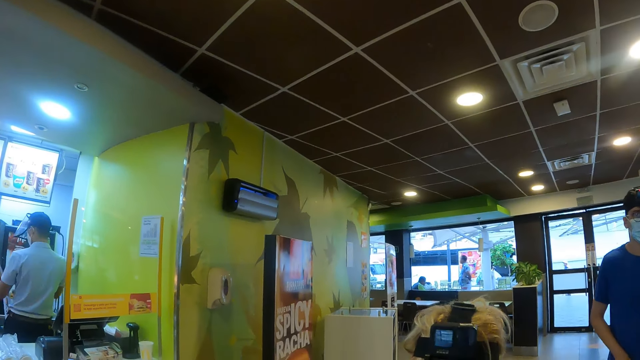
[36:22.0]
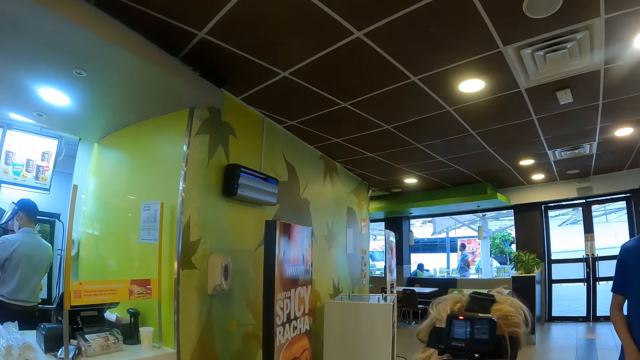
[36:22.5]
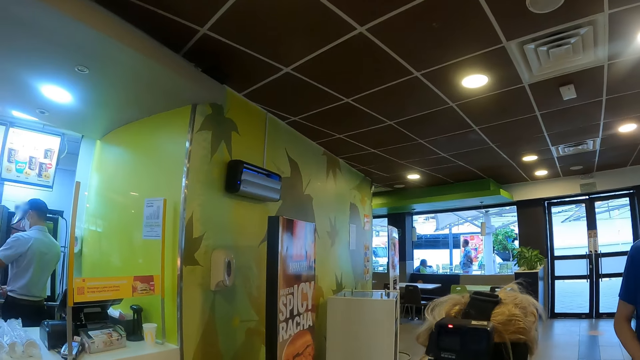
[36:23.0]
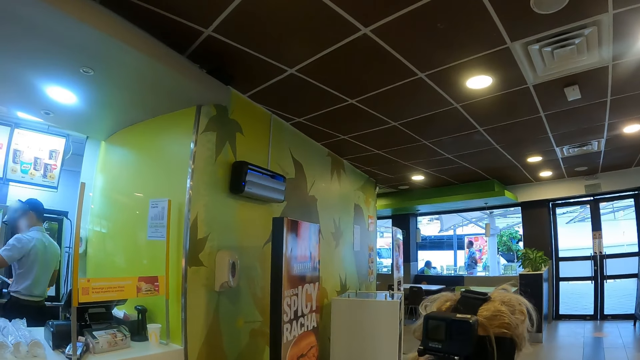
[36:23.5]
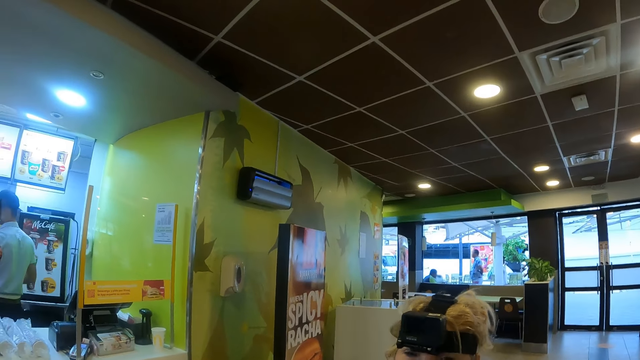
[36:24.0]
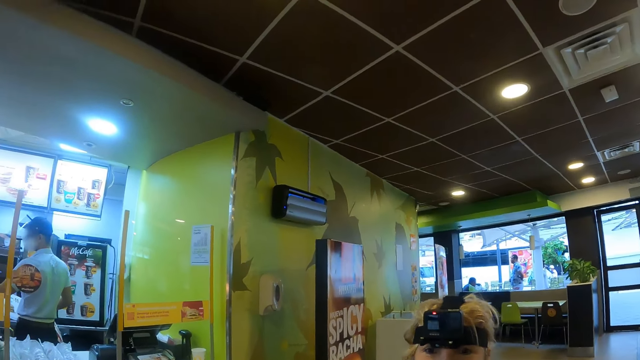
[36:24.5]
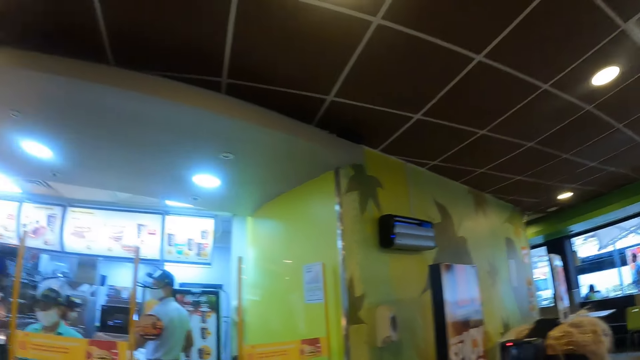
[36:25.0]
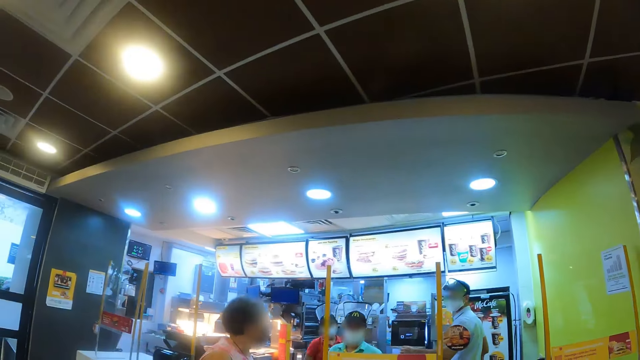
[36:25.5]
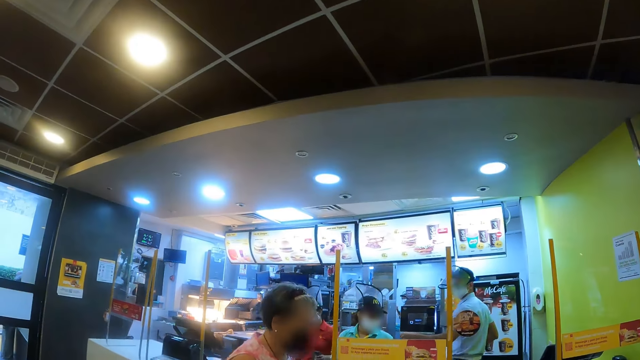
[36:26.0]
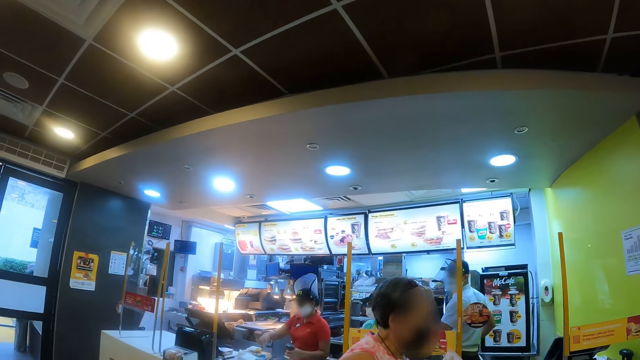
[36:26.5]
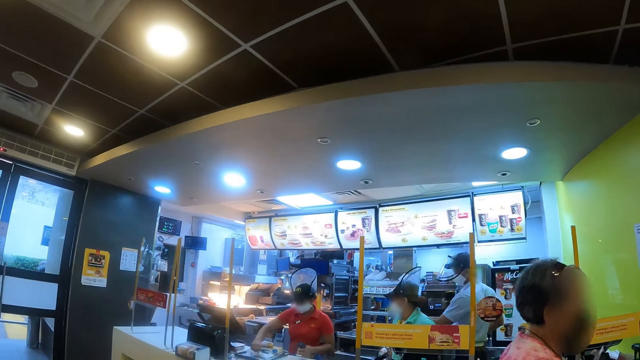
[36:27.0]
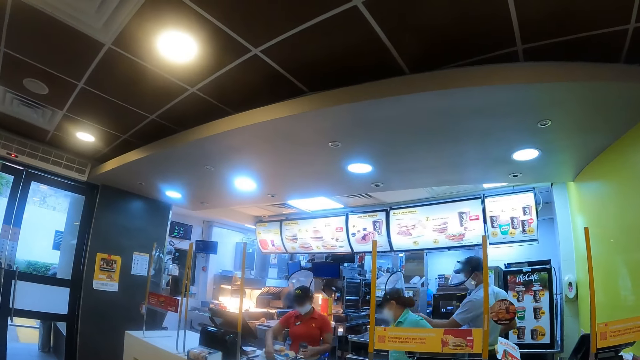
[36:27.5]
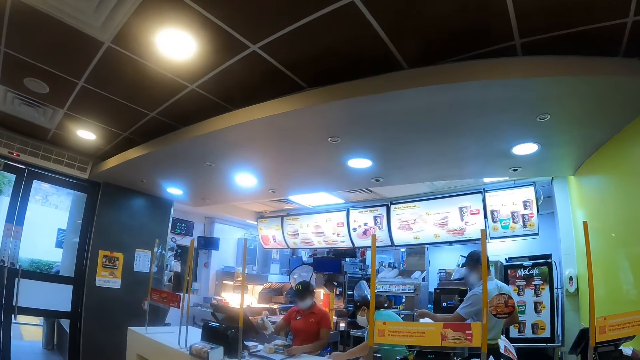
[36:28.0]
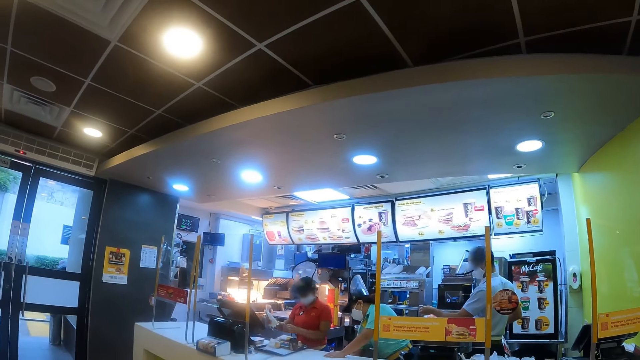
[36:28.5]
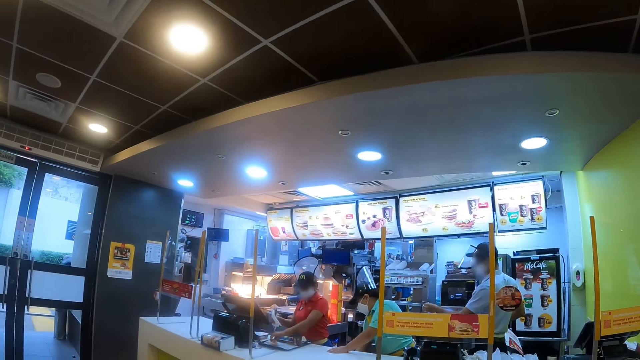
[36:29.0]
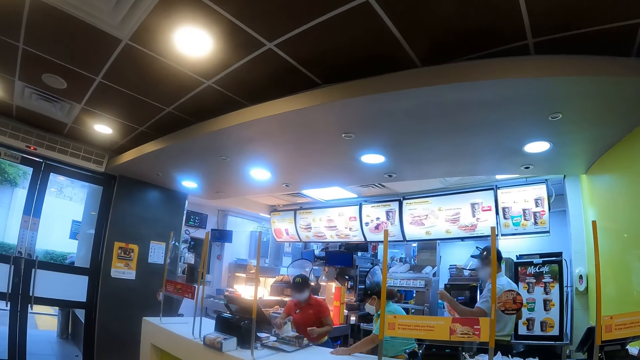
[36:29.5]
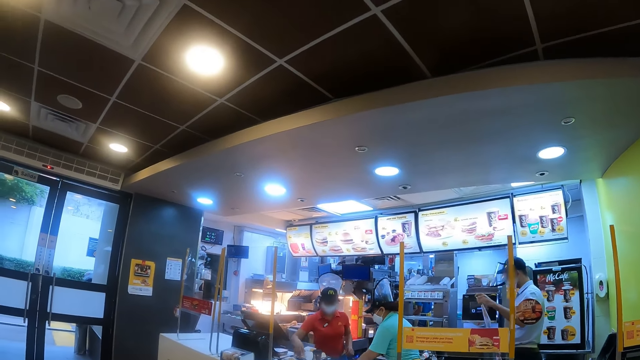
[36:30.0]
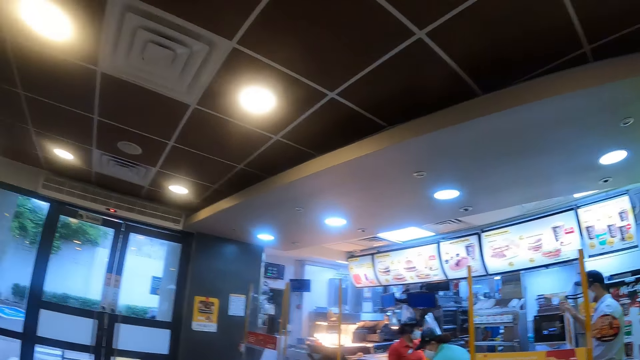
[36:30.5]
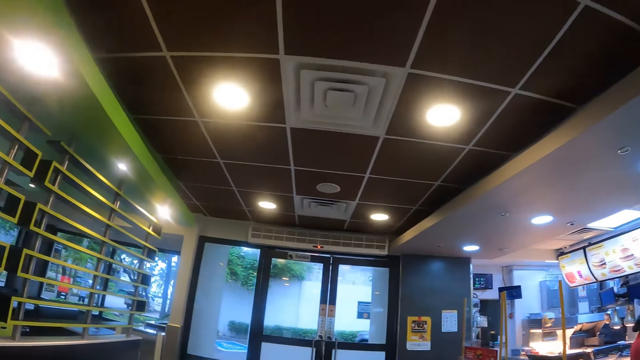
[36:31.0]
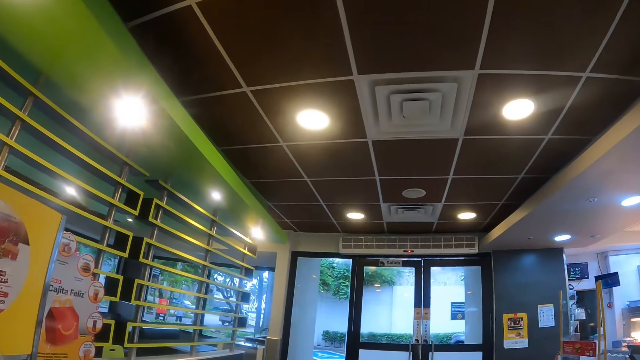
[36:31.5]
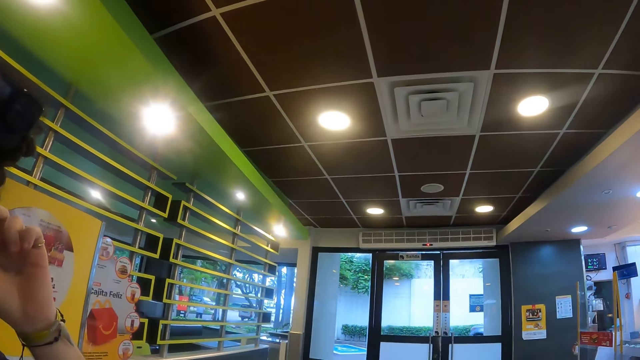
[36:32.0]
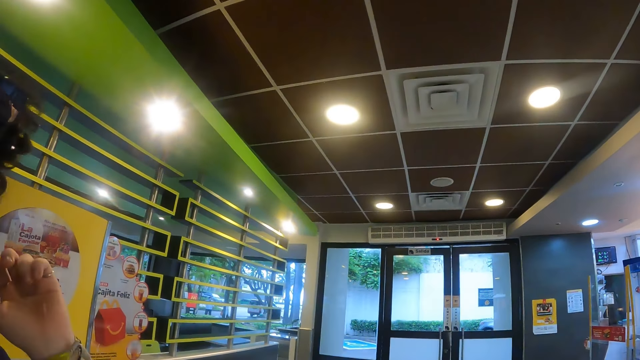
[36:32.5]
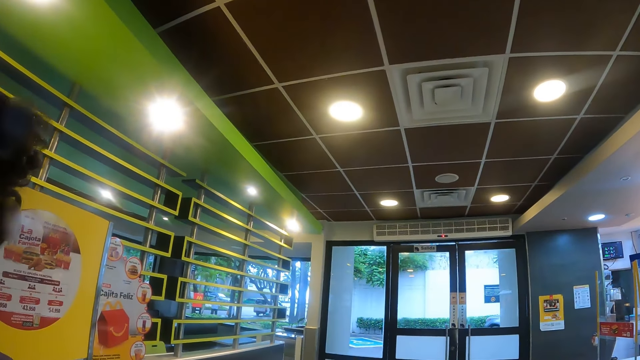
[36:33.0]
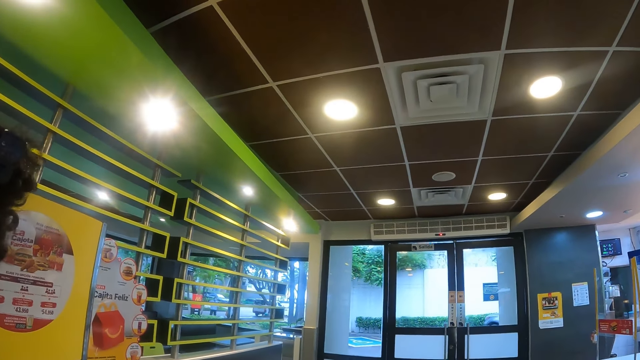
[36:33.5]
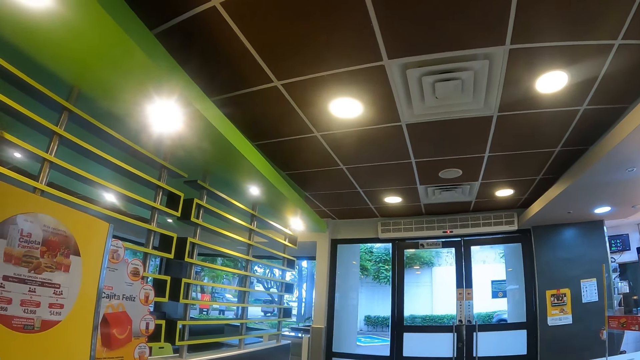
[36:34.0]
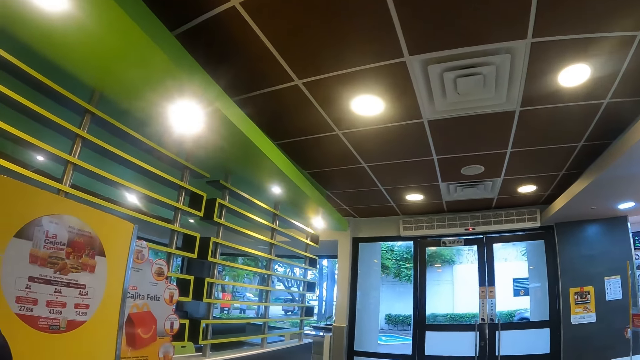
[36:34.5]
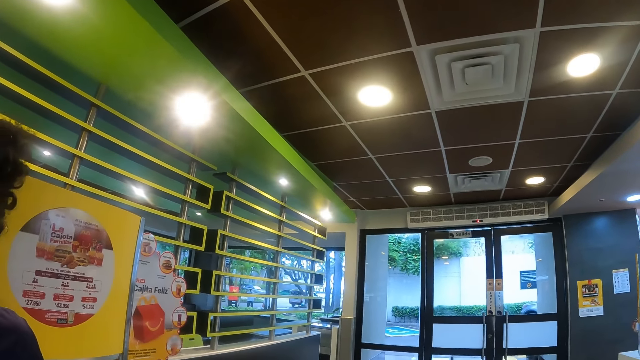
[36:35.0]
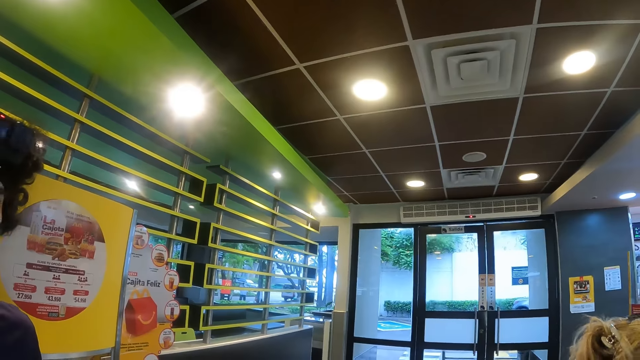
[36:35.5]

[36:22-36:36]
The camera wearer stares at the cashier. They turn towards a man. They interact with the man.

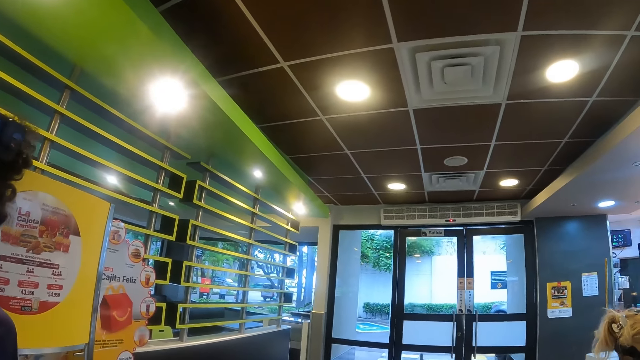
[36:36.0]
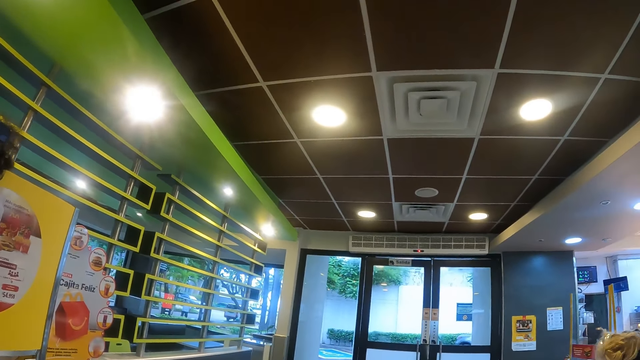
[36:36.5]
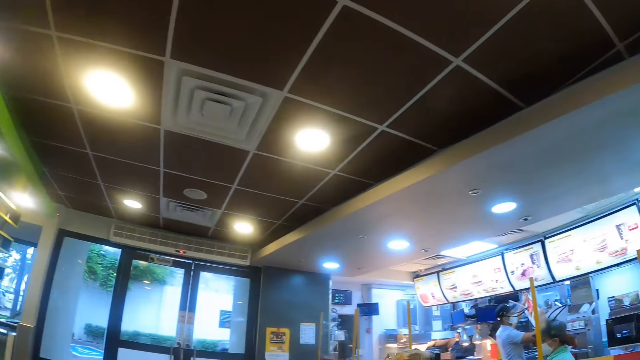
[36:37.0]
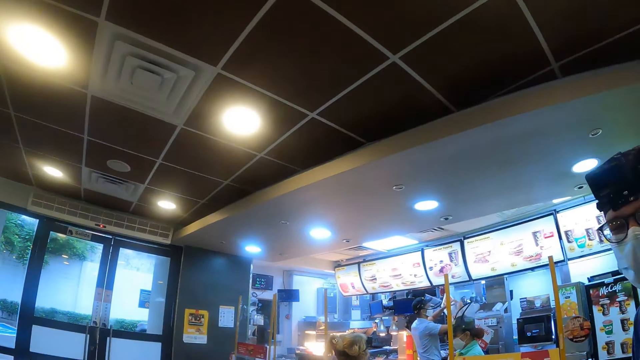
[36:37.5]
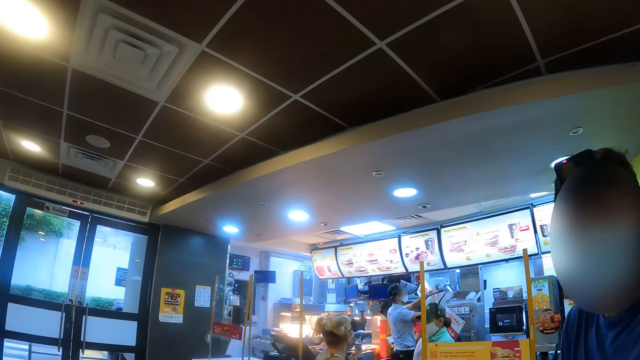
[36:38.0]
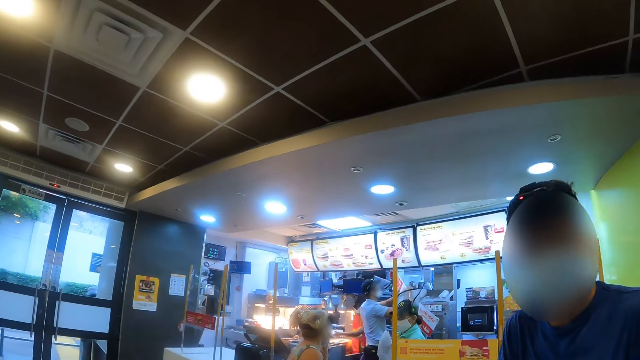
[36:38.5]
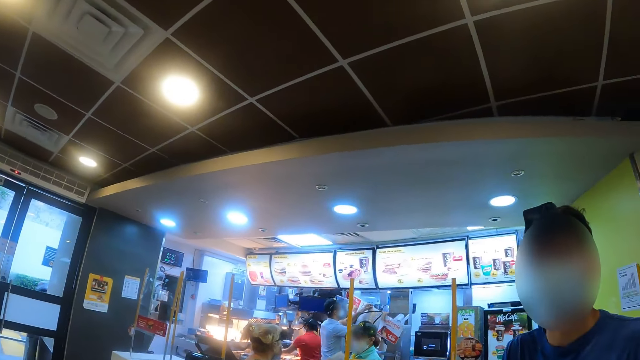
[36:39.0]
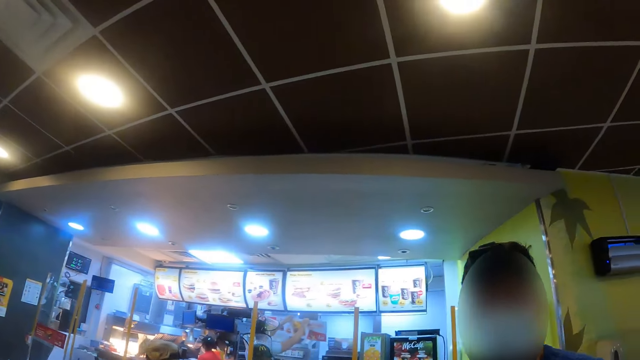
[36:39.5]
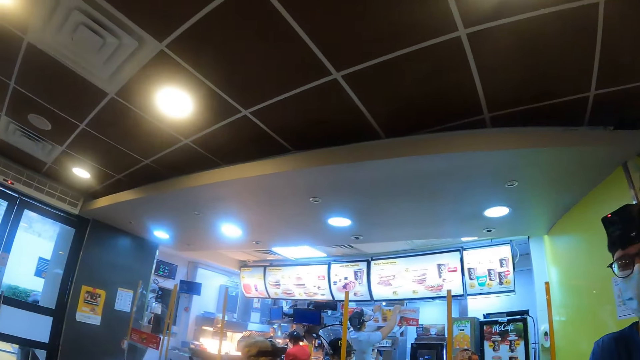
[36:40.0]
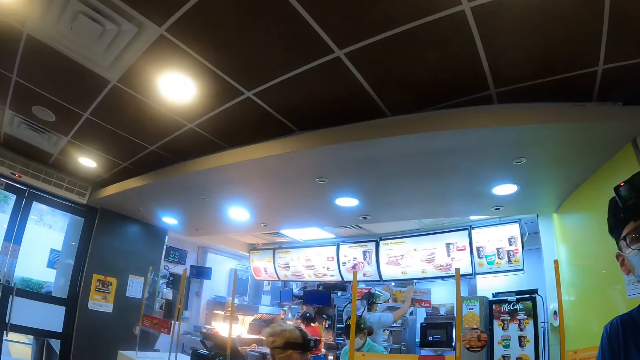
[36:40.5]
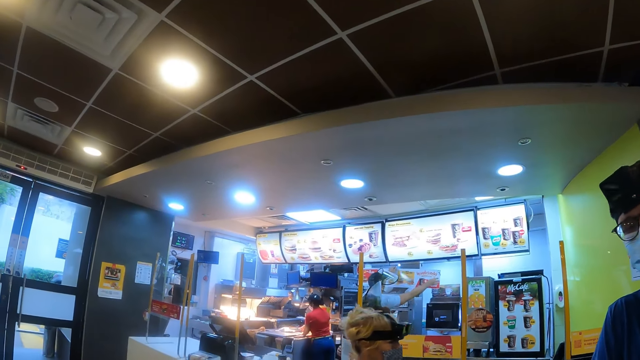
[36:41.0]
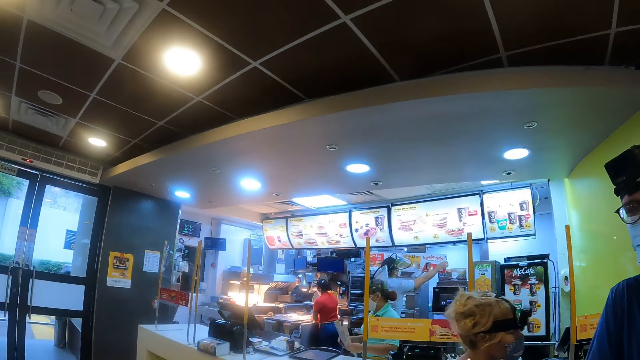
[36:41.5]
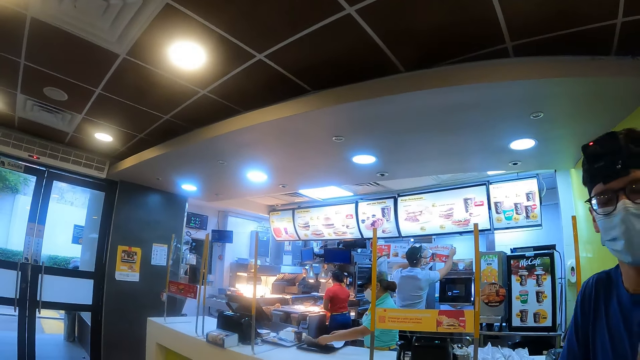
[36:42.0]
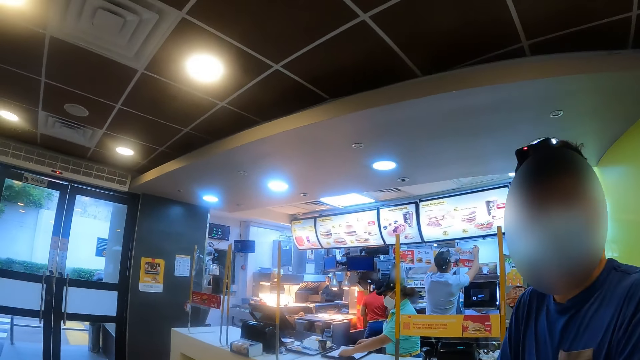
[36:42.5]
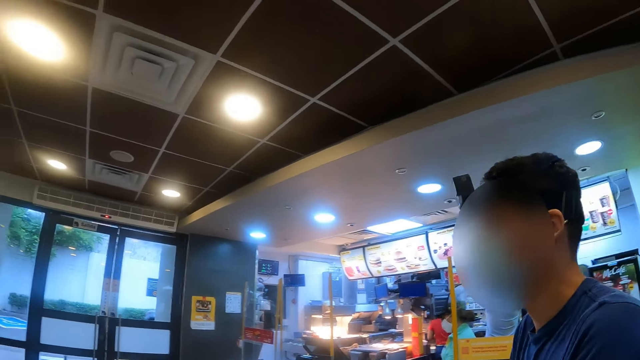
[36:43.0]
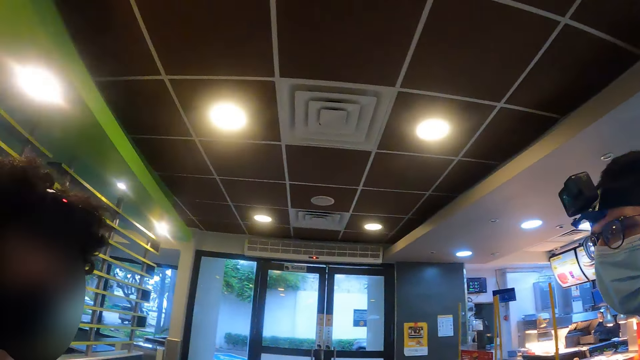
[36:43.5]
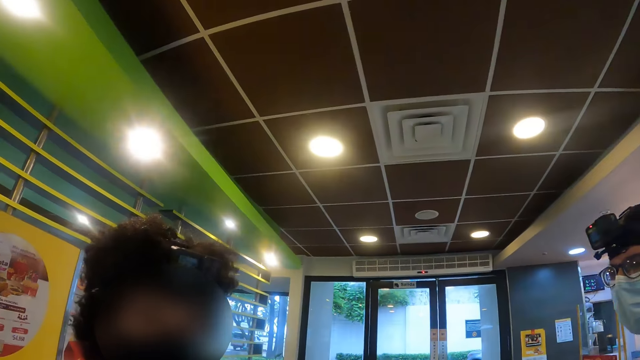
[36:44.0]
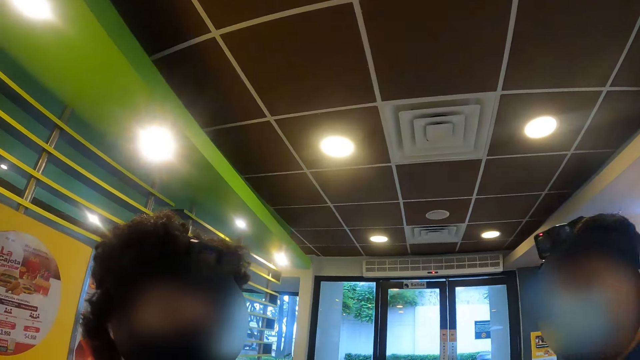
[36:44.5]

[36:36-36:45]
The camera wearer turns towards a man. They interact with a woman, another man and the first man. The woman walks towards the door. The first man walks towards the other man.
